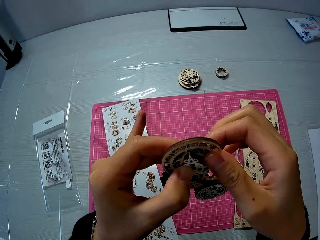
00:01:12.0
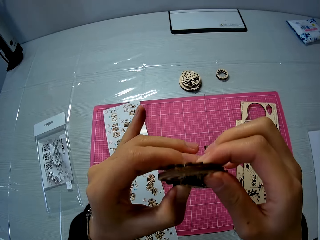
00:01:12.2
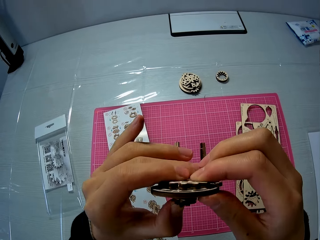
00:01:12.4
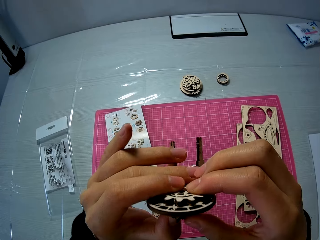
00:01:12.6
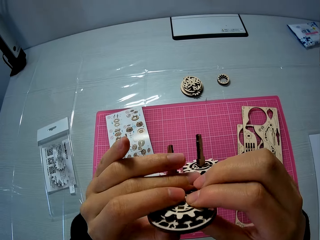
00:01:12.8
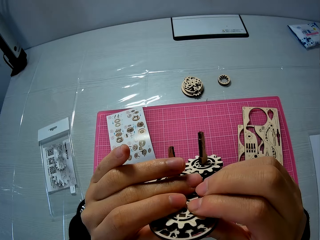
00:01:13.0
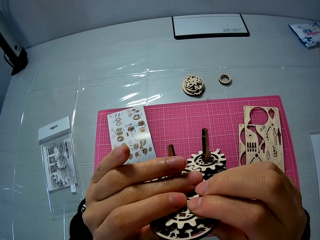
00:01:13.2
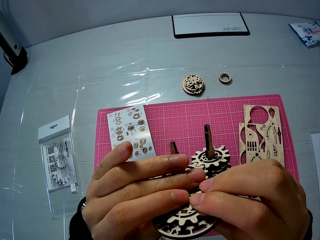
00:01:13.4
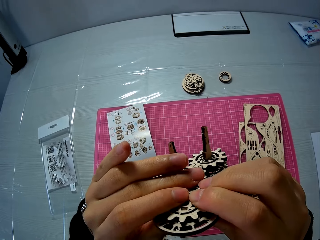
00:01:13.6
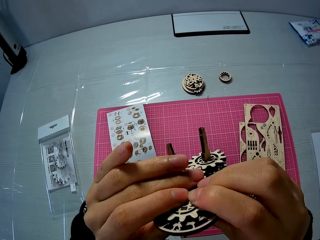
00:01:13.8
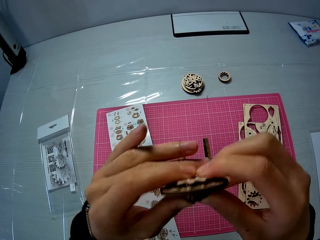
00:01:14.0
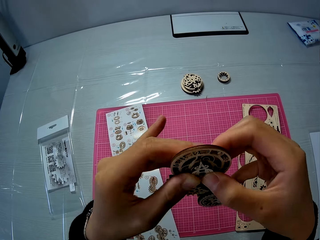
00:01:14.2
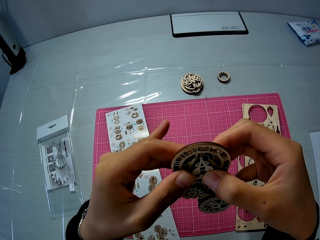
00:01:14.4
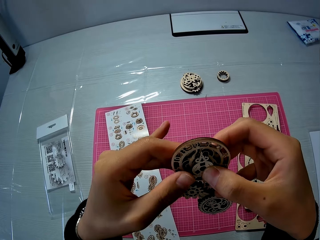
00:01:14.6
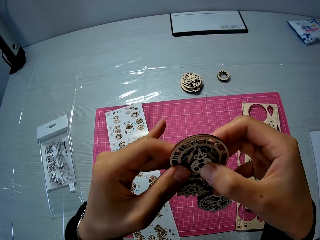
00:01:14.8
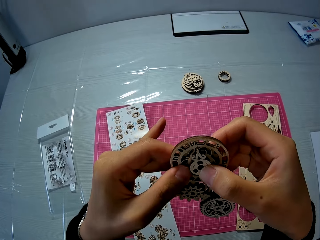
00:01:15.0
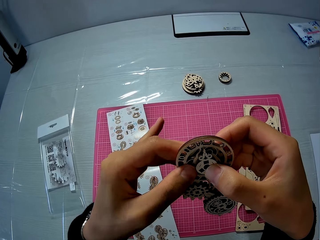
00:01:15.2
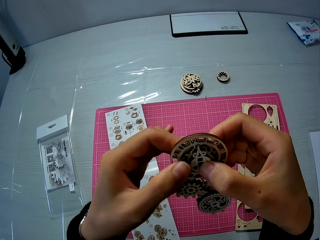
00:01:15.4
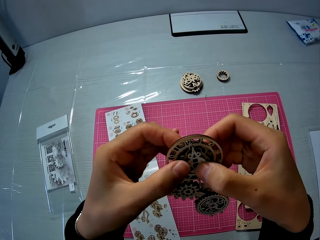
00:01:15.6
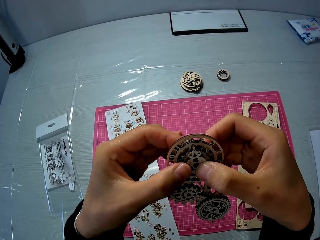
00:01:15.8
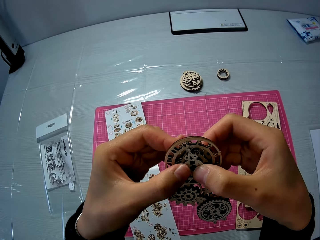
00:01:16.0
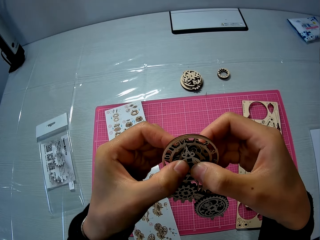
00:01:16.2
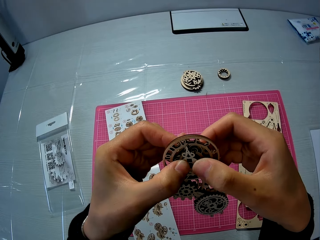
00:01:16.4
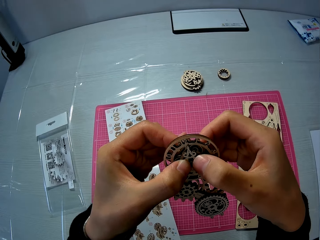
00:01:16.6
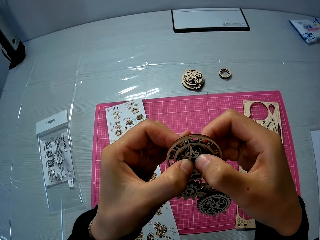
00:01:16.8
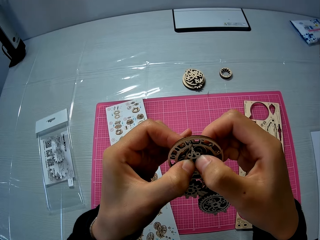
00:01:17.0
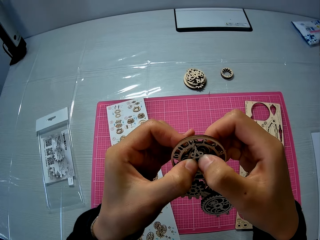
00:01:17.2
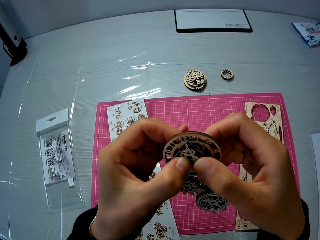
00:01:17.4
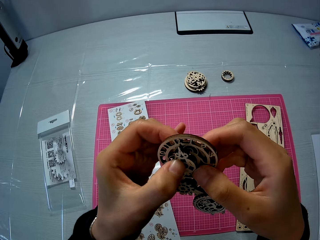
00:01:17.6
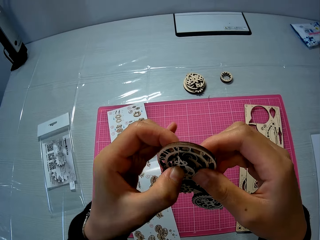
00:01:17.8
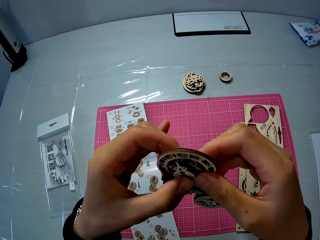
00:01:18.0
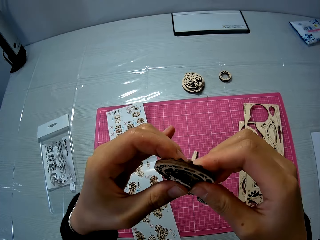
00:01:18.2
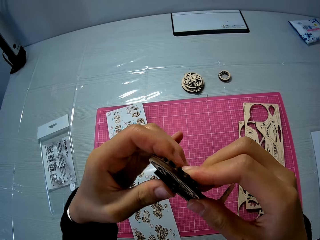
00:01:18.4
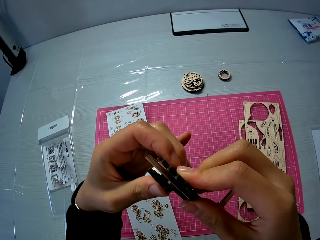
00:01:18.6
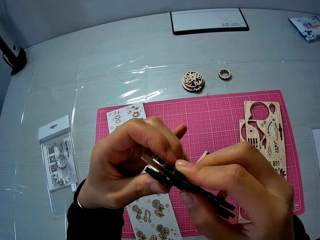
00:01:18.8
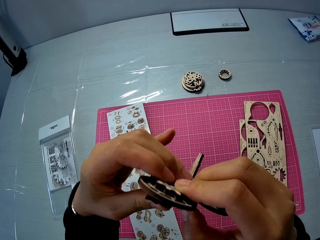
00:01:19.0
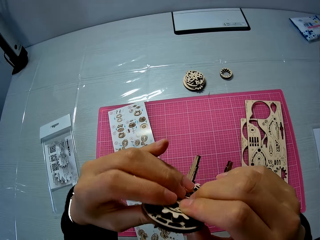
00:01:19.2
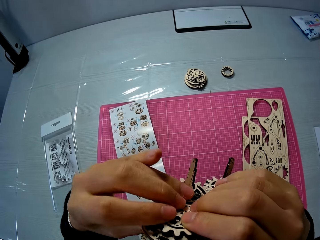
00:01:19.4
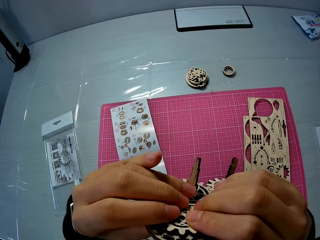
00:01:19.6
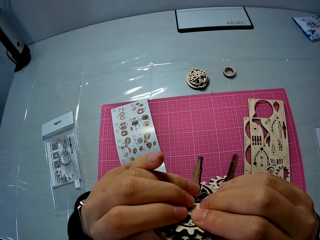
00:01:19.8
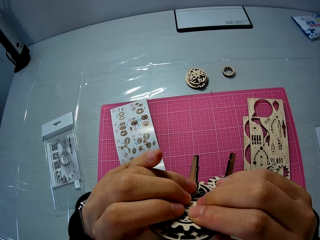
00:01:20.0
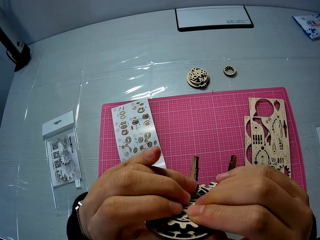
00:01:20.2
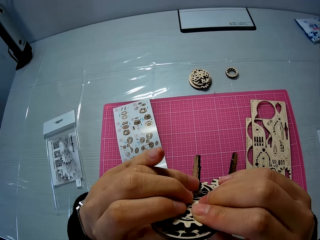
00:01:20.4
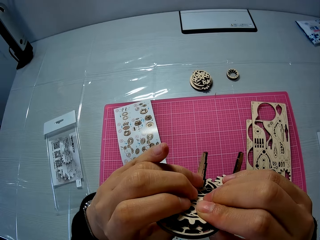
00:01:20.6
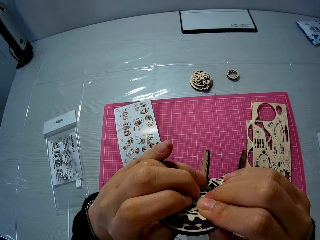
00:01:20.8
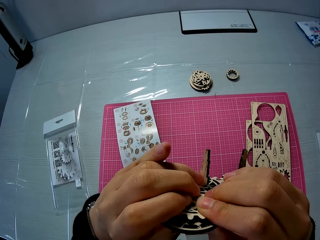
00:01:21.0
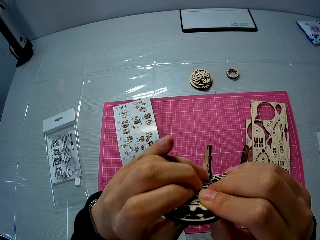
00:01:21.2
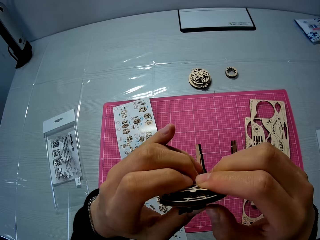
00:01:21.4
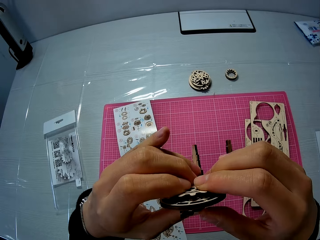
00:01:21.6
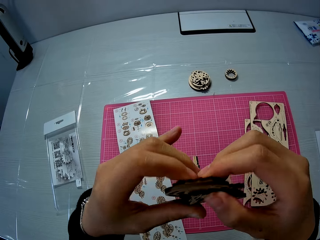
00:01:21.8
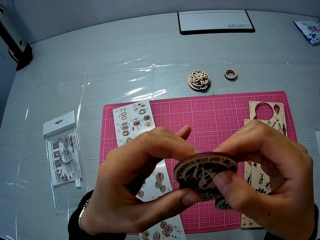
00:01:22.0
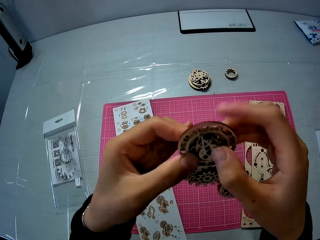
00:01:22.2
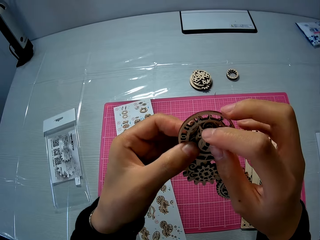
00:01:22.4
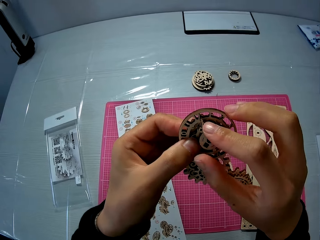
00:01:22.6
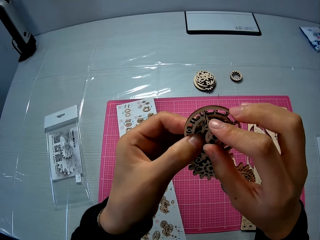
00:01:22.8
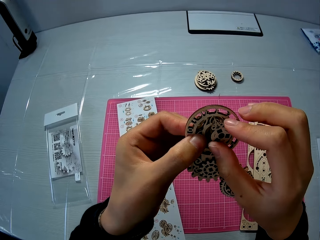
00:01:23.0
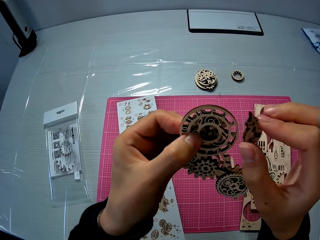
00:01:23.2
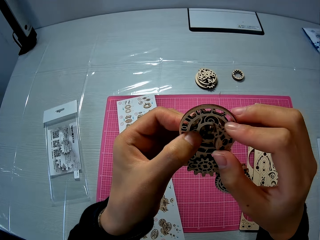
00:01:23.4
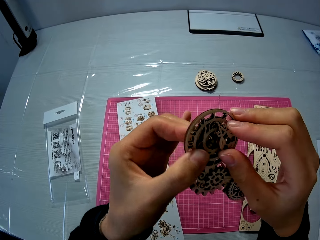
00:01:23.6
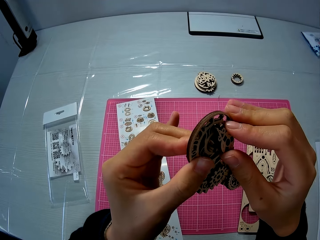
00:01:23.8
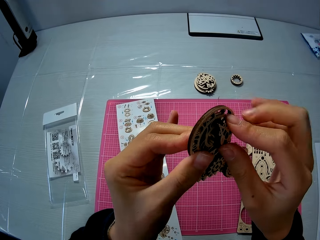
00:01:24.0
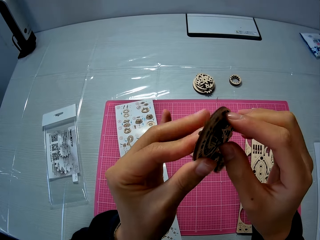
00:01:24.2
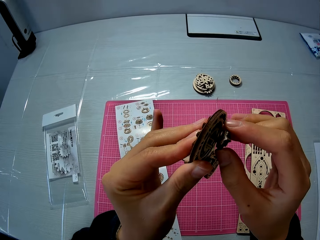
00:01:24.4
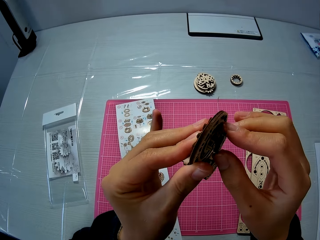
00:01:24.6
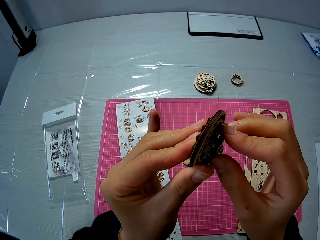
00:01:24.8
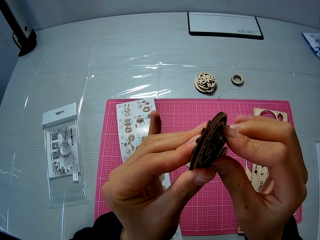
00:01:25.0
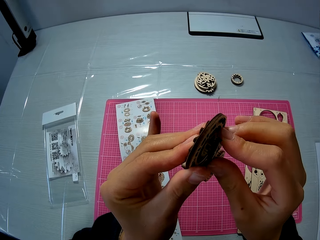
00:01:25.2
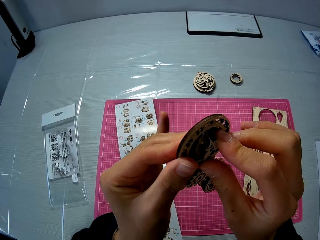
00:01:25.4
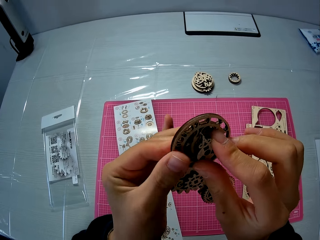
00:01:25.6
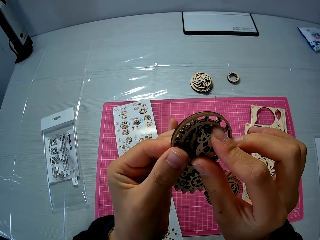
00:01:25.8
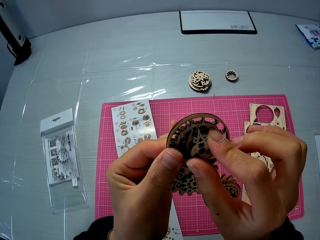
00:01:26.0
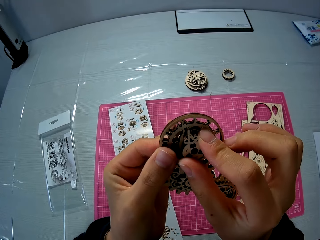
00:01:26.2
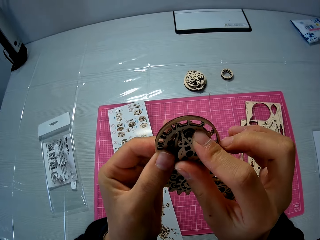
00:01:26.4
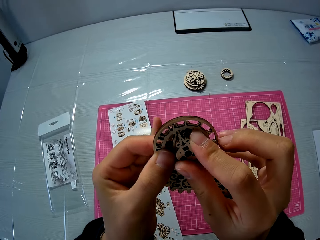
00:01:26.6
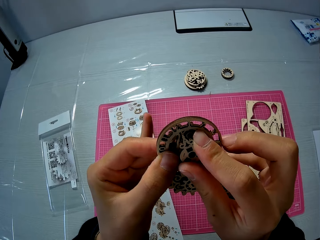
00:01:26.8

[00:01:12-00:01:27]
The camera wearer turns the model pieces. They join the model piece. They turn the model pieces. They look at the model pieces. They turn the model pieces. They separate the wooden piece from the wooden mechanical model. They fix the wooden piece and the wooden mechanical model together.

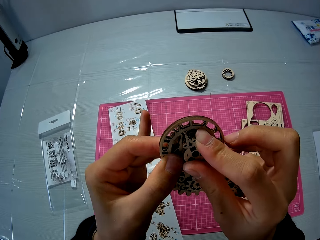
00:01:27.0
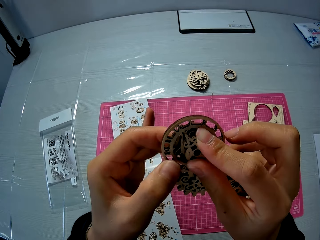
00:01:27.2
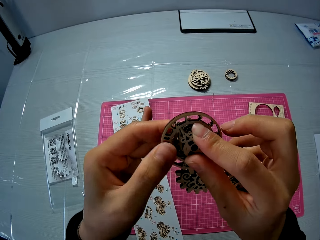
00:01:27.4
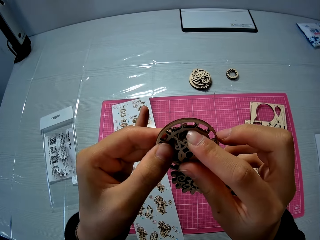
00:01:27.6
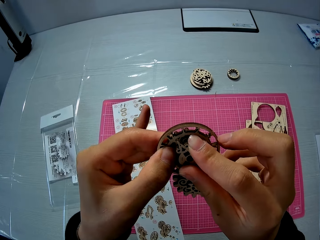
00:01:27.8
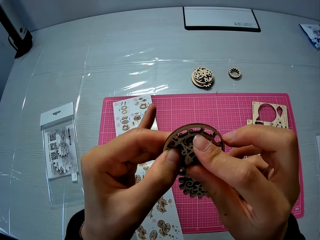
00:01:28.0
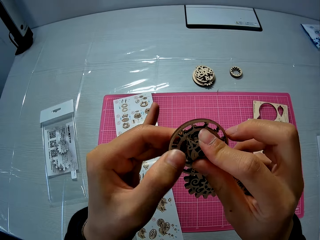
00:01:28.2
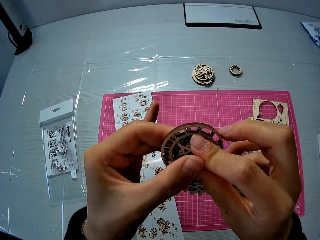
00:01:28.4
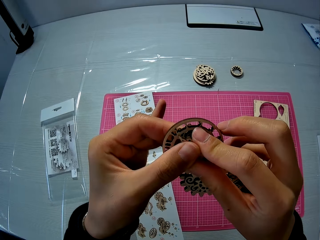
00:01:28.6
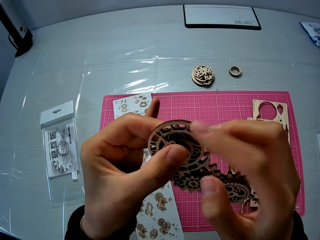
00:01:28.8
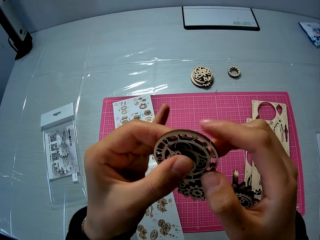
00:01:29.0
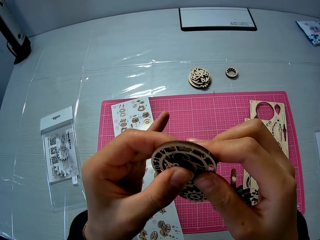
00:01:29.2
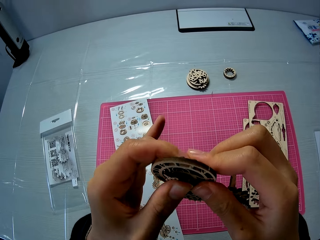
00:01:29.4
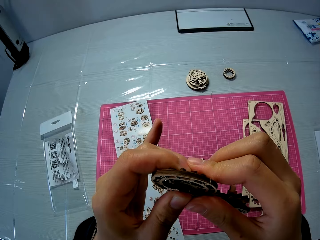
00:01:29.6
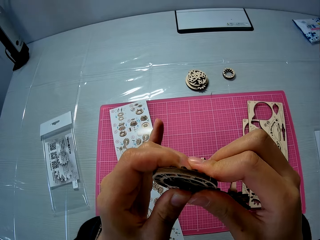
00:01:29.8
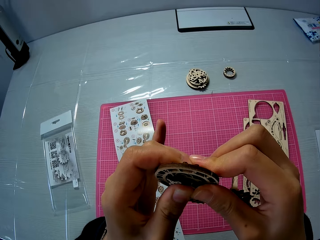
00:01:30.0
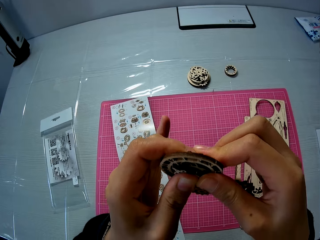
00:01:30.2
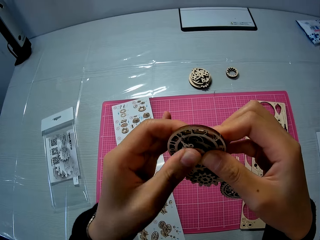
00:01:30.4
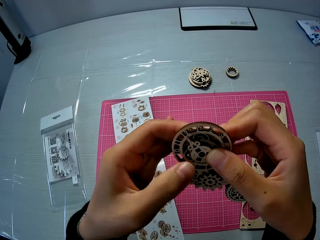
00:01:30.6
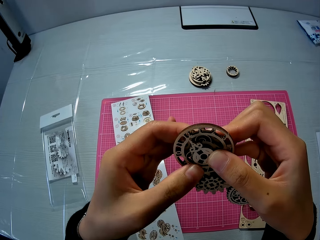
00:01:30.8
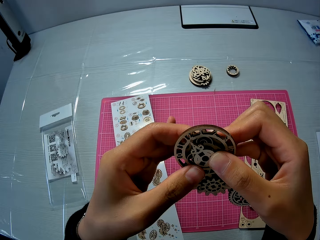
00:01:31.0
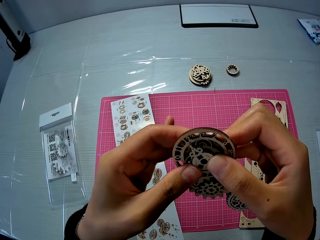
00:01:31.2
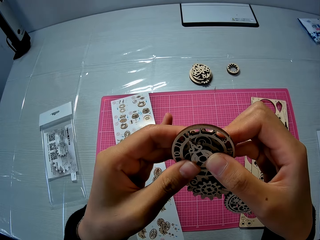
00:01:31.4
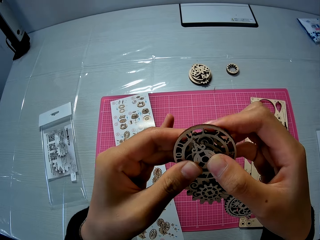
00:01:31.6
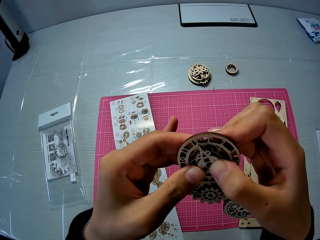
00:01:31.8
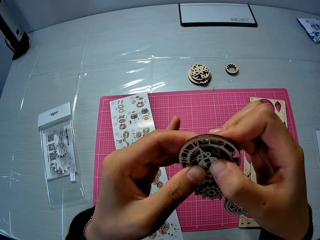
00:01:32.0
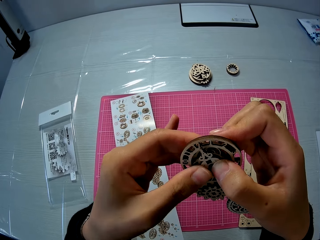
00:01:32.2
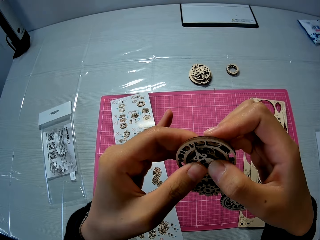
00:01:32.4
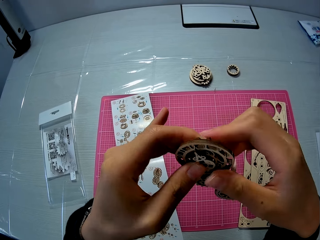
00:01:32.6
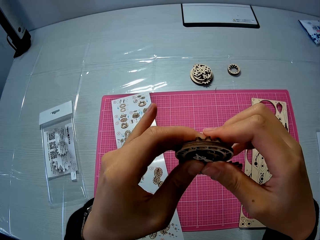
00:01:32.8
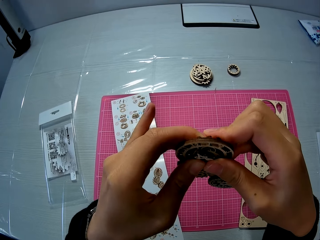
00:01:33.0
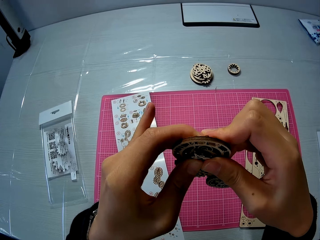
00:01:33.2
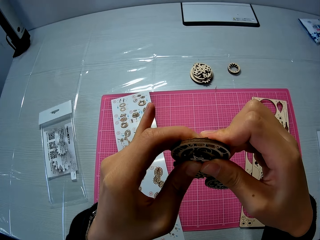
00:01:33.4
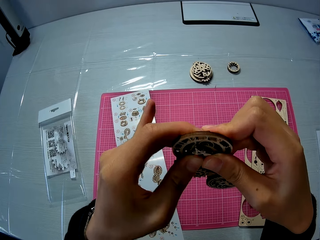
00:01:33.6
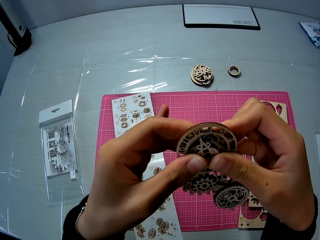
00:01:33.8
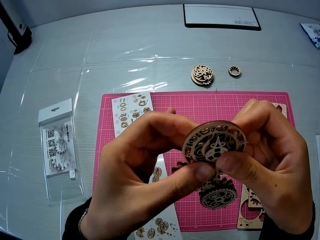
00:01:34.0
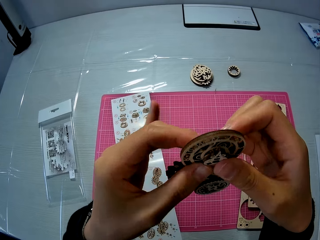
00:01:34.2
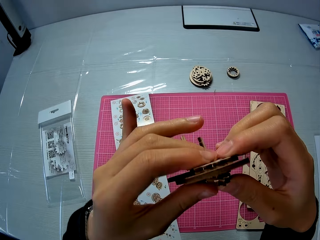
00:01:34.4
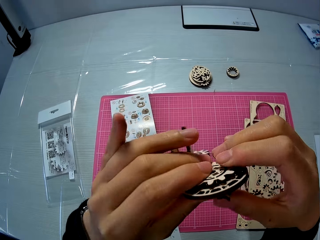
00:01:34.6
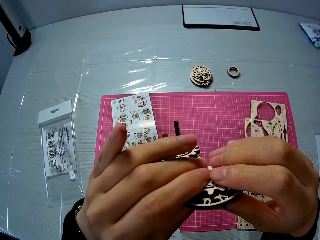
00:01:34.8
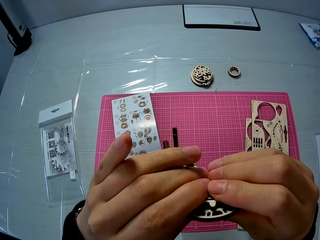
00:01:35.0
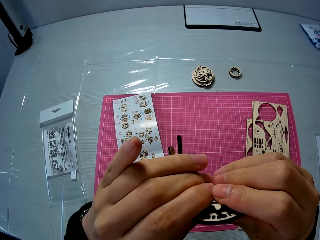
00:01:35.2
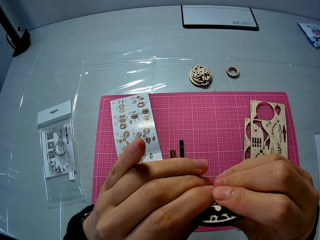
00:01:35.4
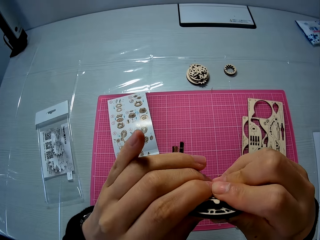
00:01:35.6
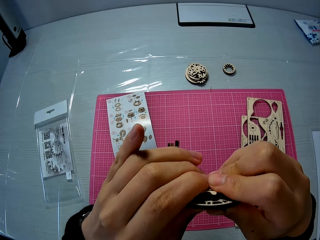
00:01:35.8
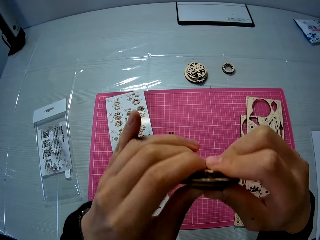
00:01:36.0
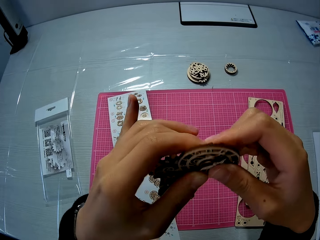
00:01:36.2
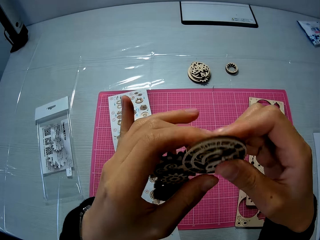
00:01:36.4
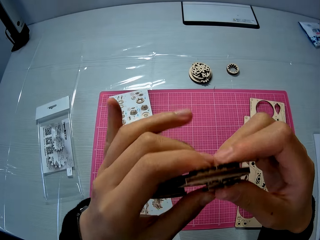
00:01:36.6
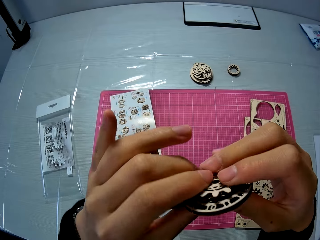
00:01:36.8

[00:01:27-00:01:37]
The camera wearer turns the model pieces. They join the model piece.
